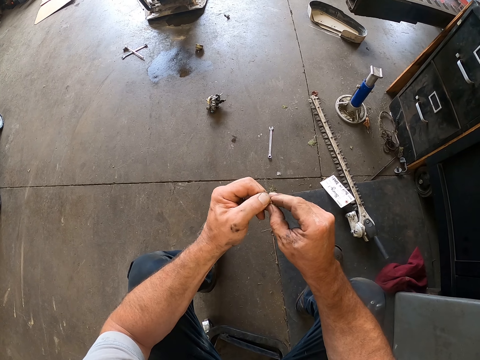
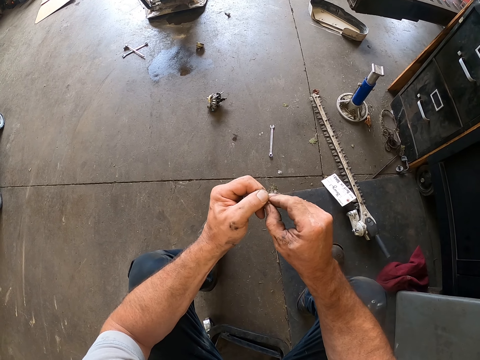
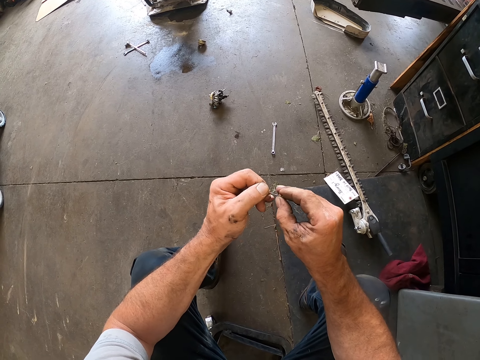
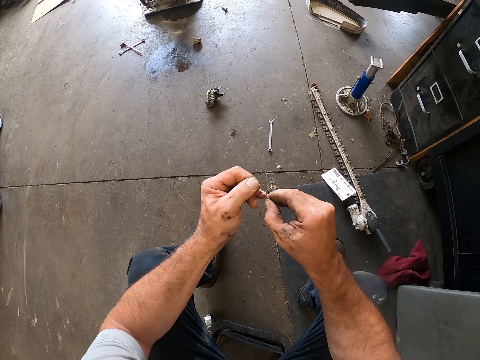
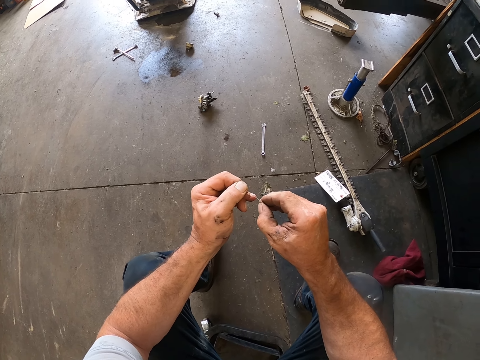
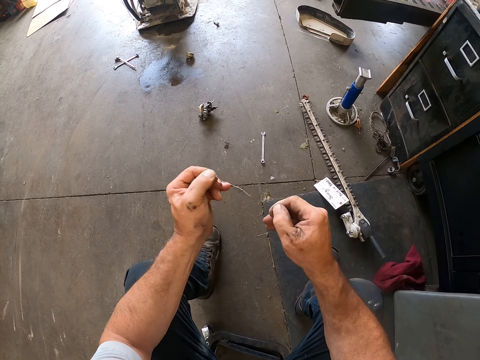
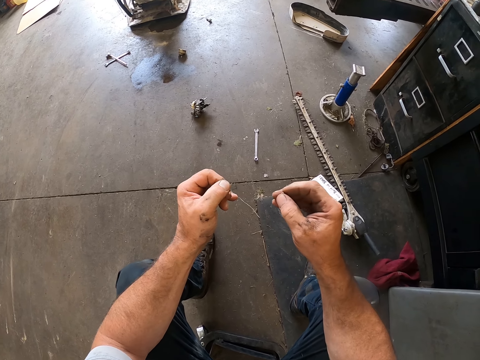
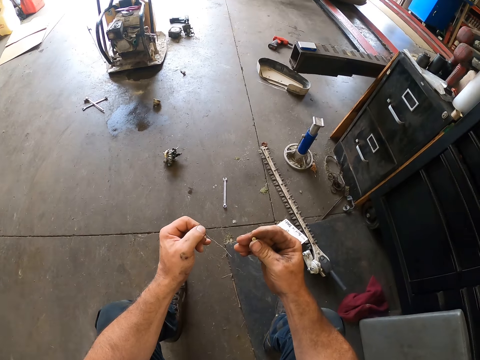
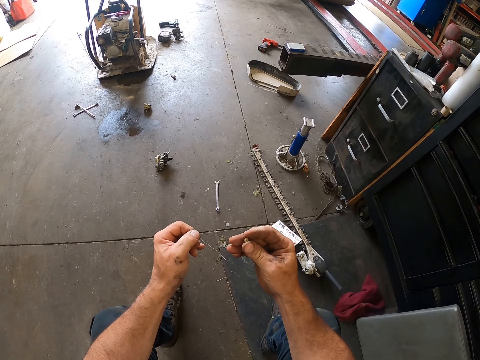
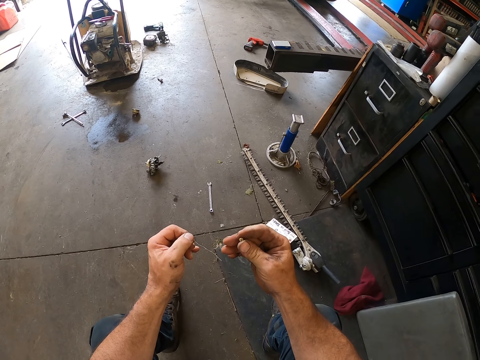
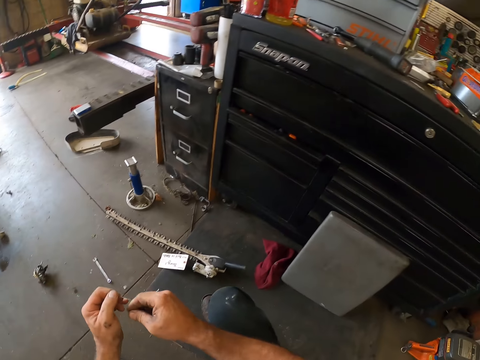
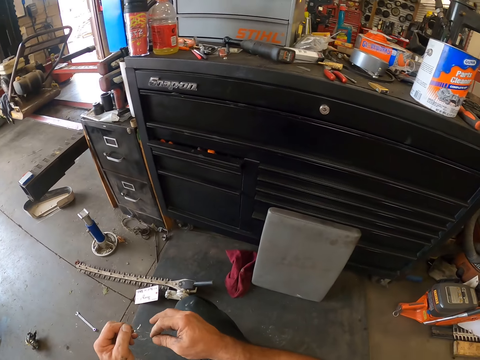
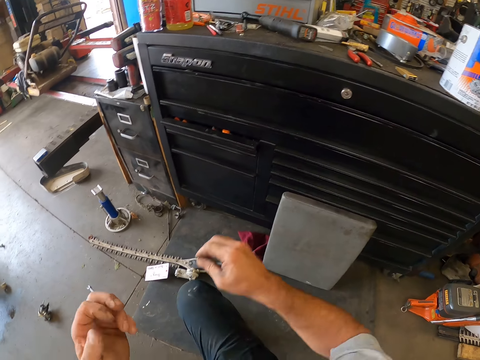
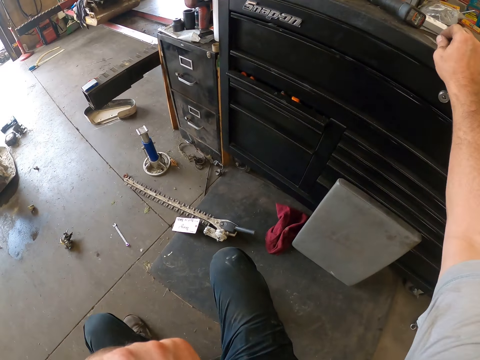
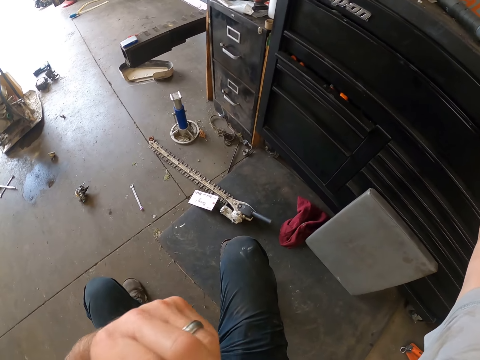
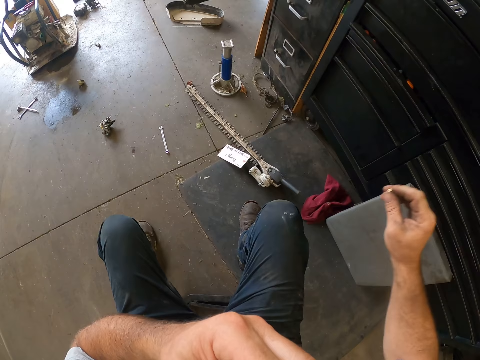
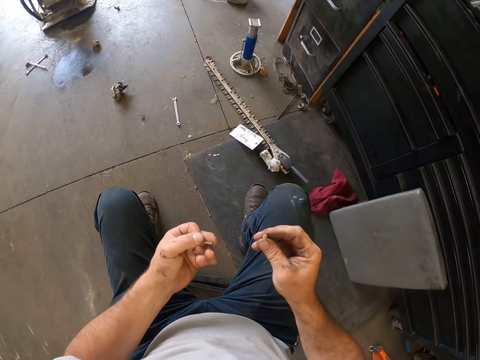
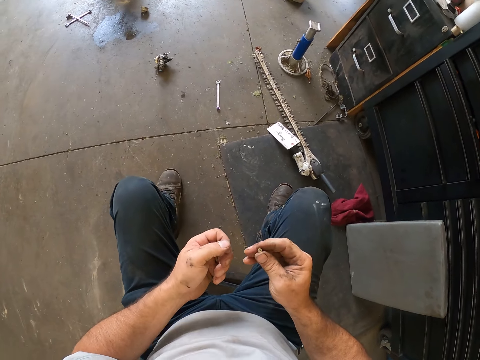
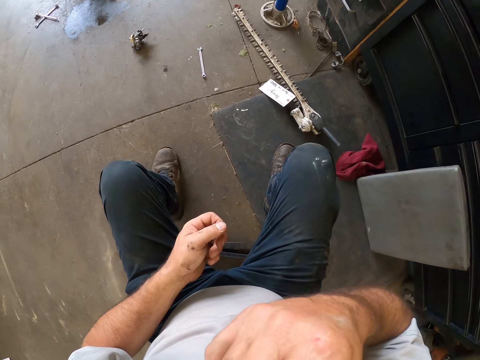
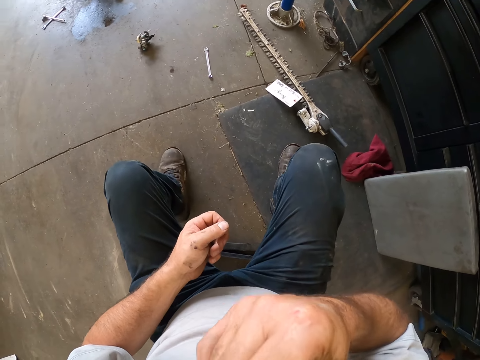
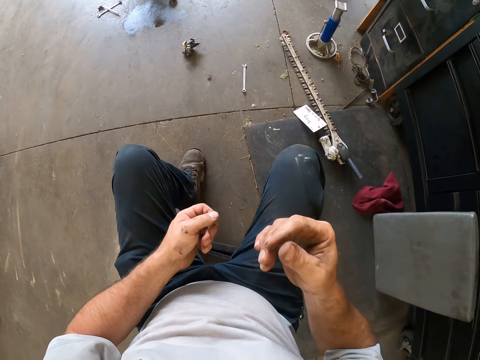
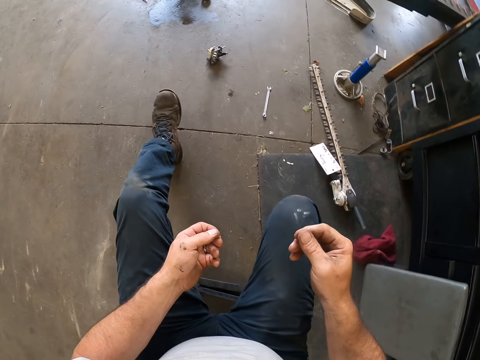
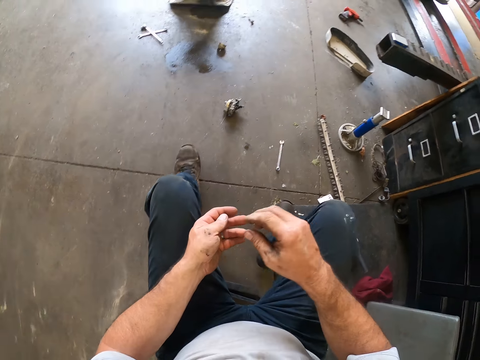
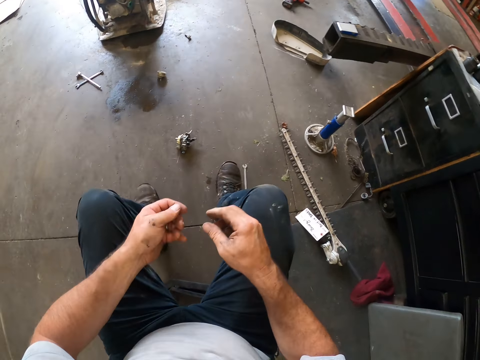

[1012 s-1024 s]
The camera wearer removes the screw or bolt from the tagging wire or string with his right hand. He checks the bolt. He passes the tagging wire in his left hand to his right hand. He places the tagging wire on the table with his right hand. He takes out the second screw from his mouth with his left hand. He picks up a bolt. He puts the third screw into his mouth with his right hand.

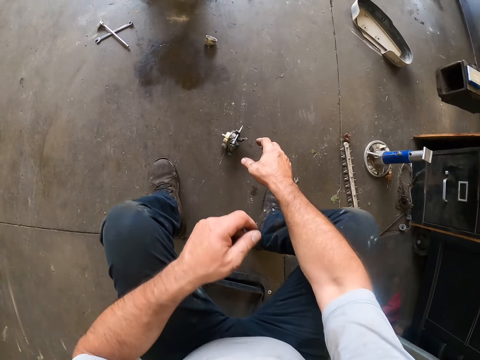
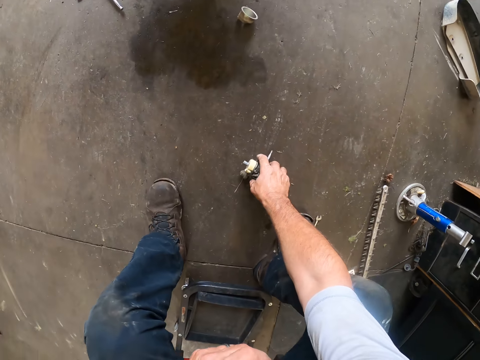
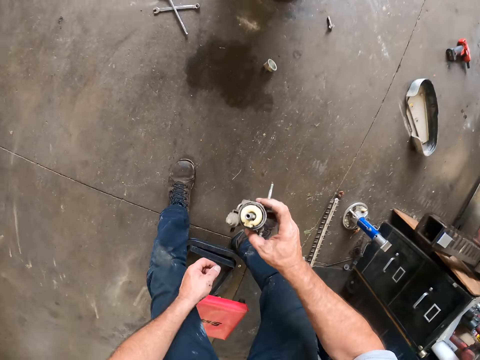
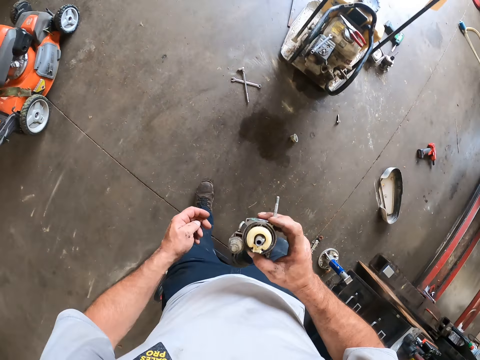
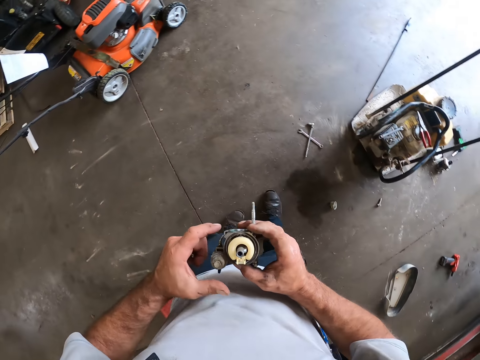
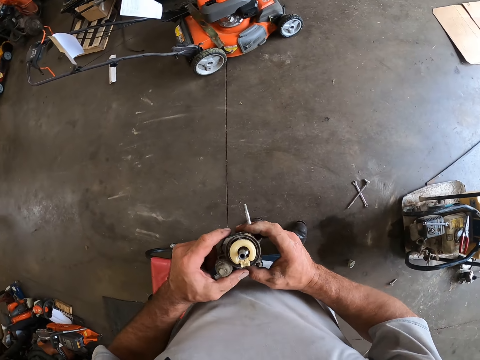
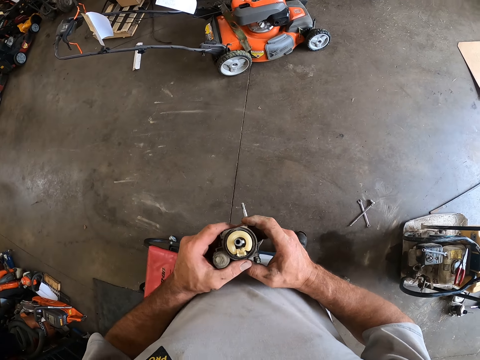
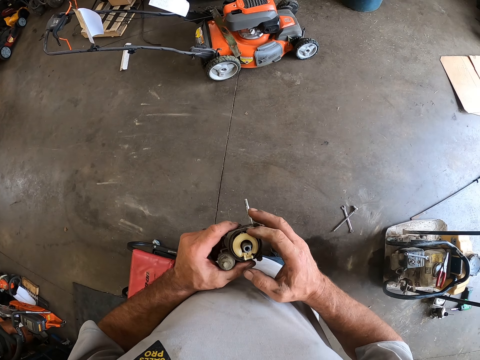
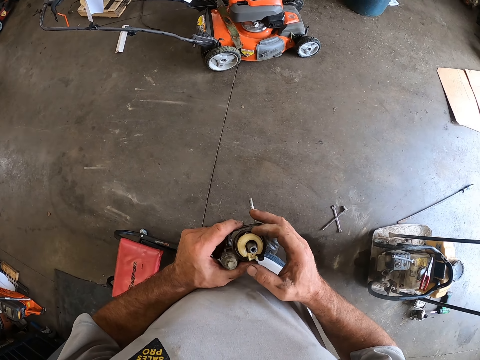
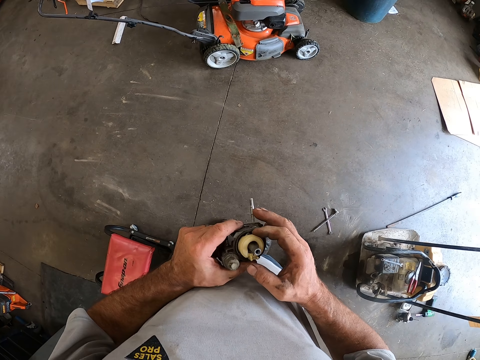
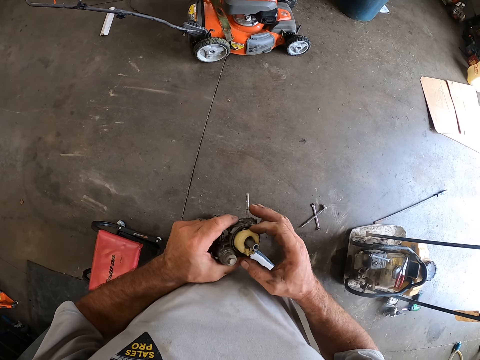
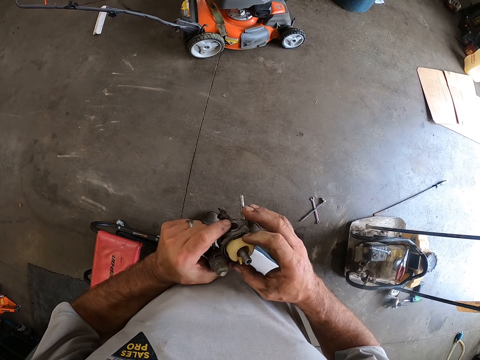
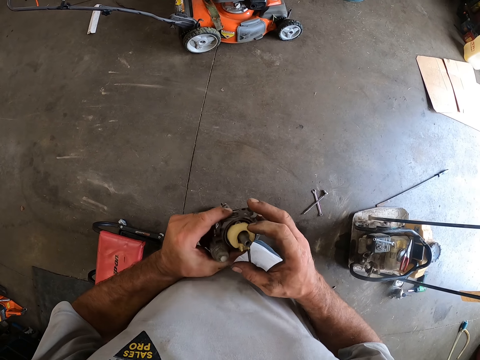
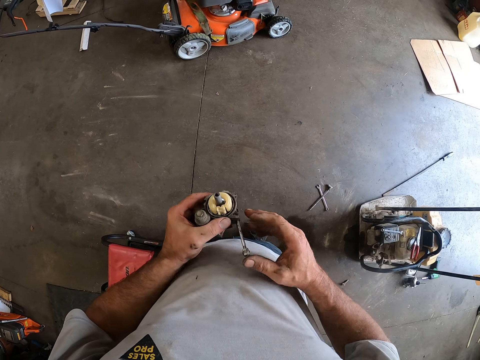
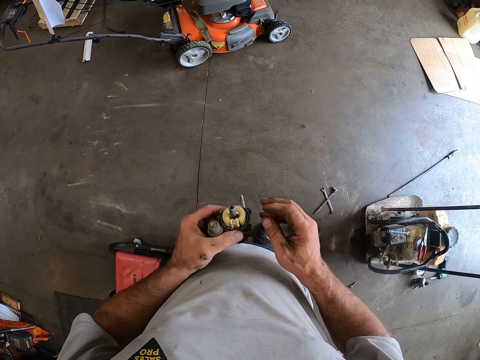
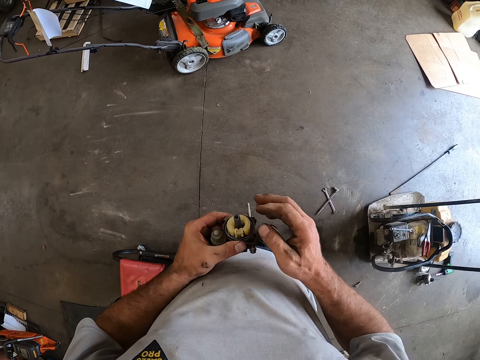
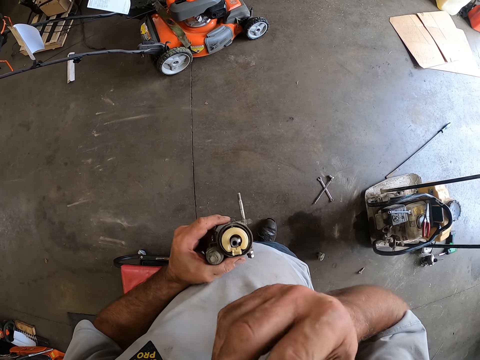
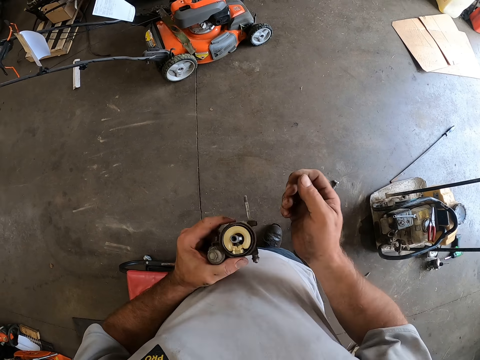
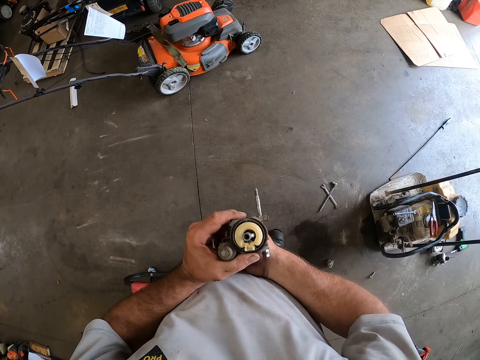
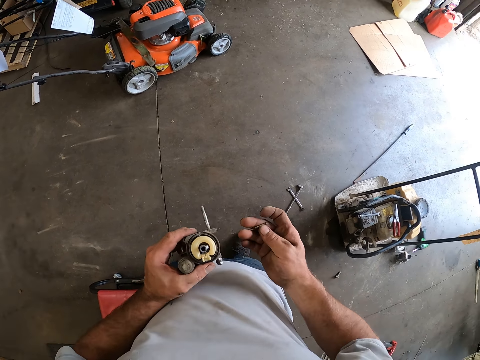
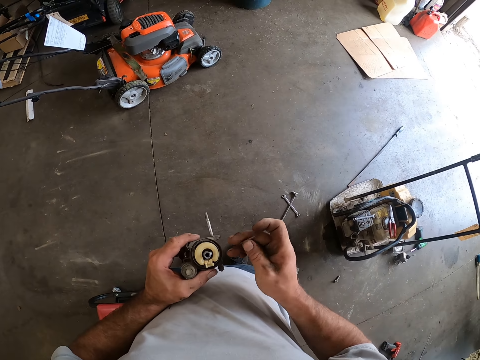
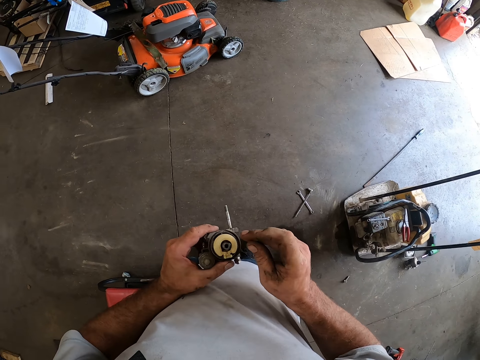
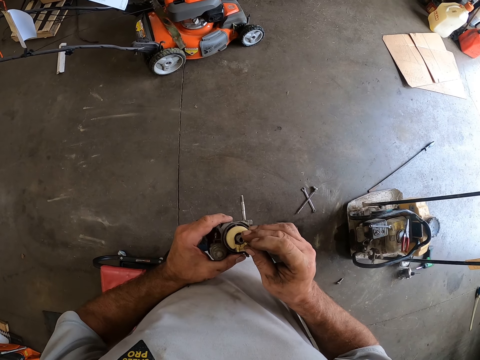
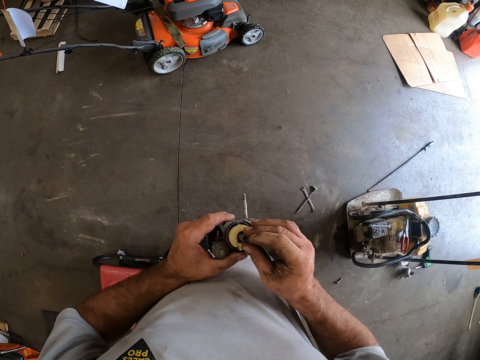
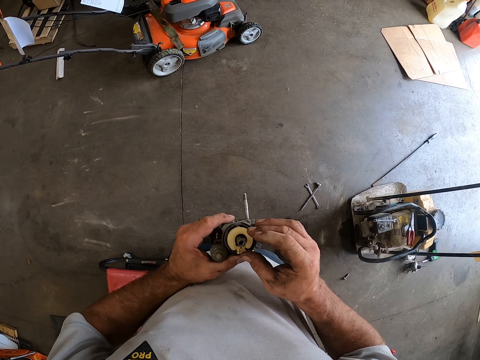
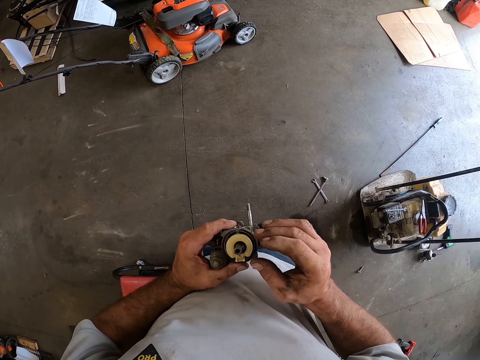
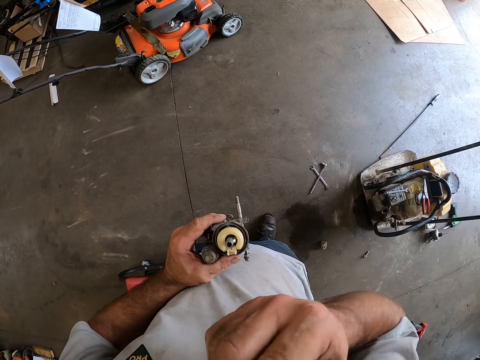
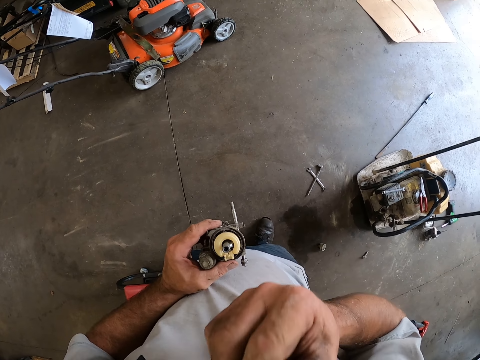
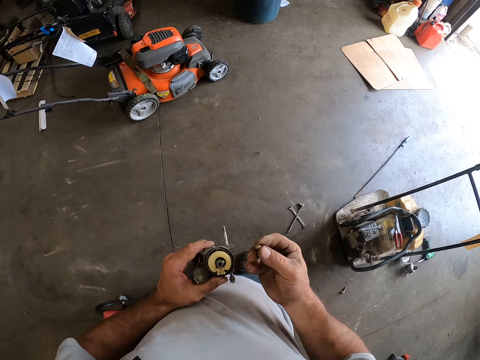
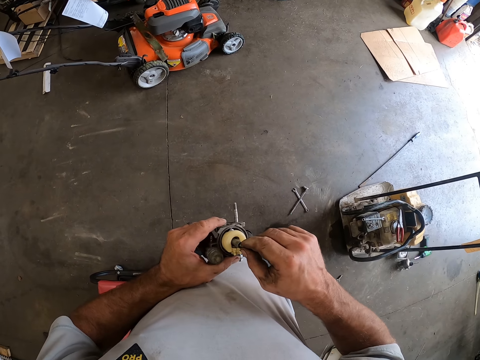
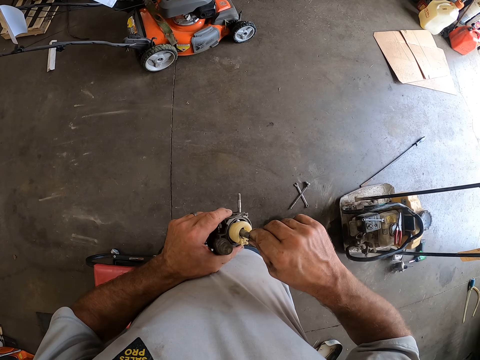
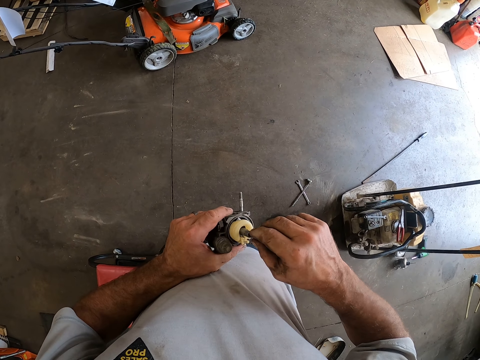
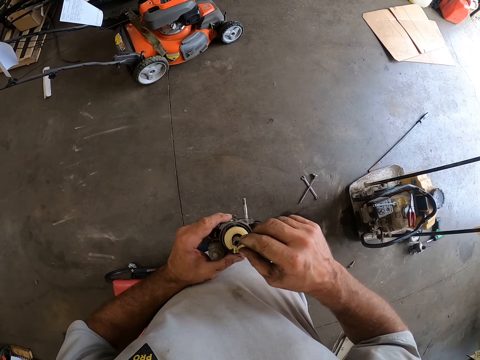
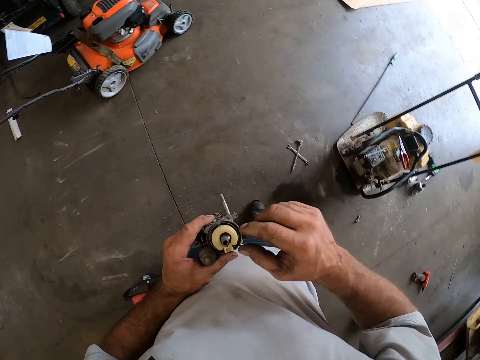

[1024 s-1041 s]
The camera wearer picks up a carburetor from the ground with his right hand. He stands up. He holds the carburetor with both of his hands. He flaps the plastic cover. He adjusts the plastic in the carburetor with his right hand. He pushes a carburetor needle in the carburetor with his right hand. He takes out the first screw or bolt from his mouth with his right hand. He places the first screw into his left hand. He takes the second screw from his left hand. He places the second screw into the carburetor with his right hand. He takes out the third screw from his mouth with his right hand. He places the third screw into the carburetor with his right hand.
